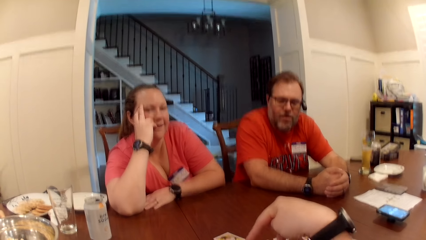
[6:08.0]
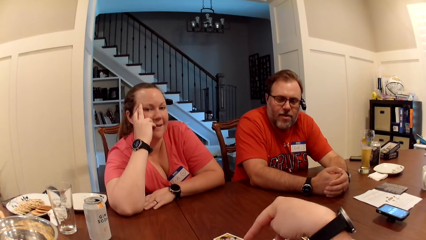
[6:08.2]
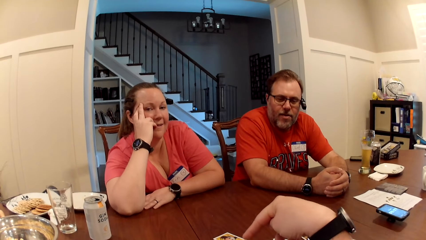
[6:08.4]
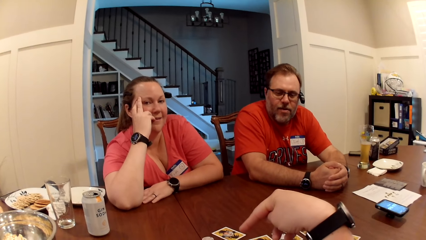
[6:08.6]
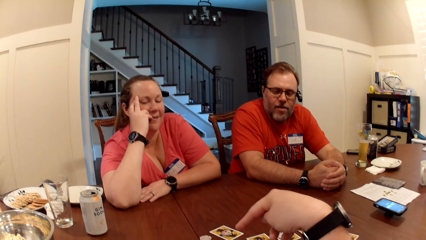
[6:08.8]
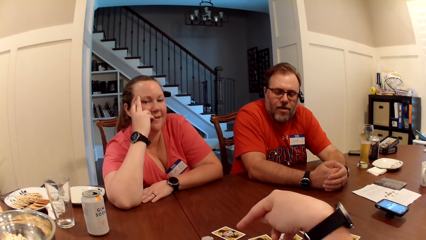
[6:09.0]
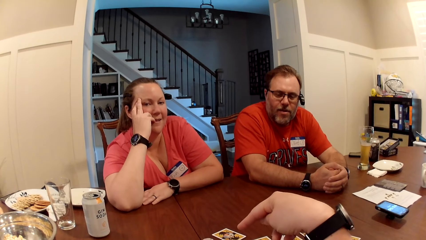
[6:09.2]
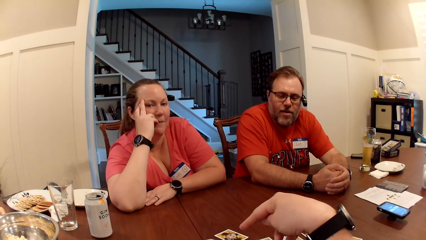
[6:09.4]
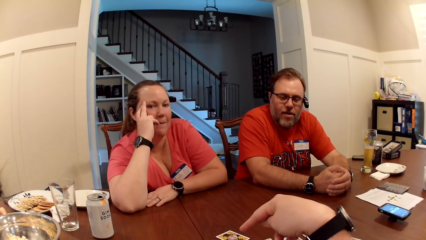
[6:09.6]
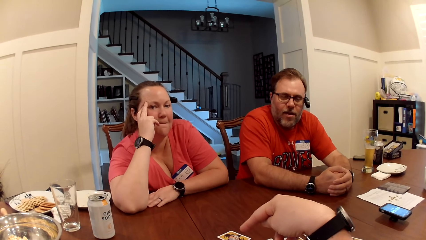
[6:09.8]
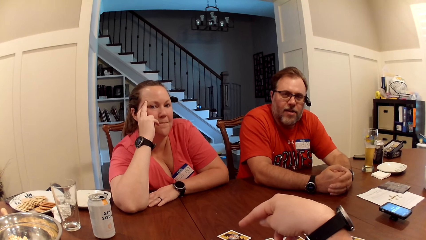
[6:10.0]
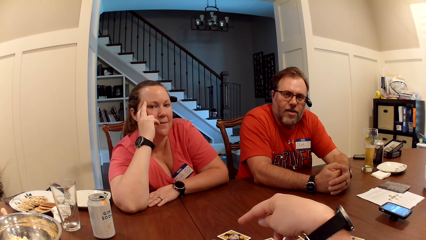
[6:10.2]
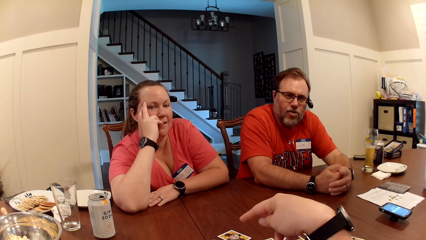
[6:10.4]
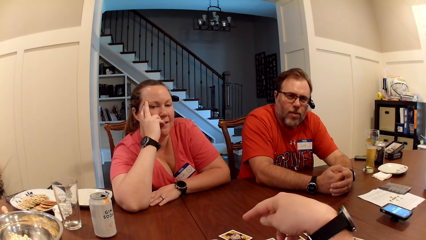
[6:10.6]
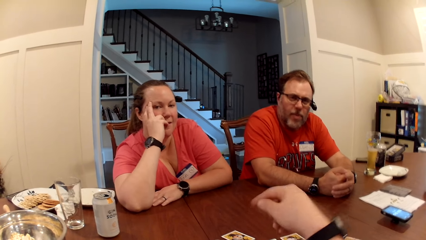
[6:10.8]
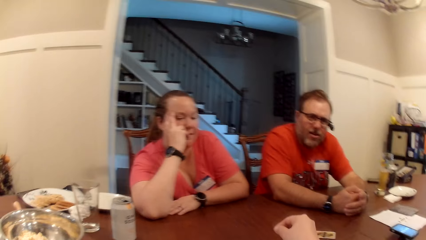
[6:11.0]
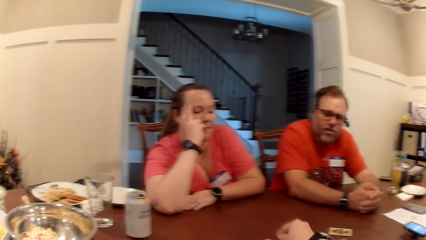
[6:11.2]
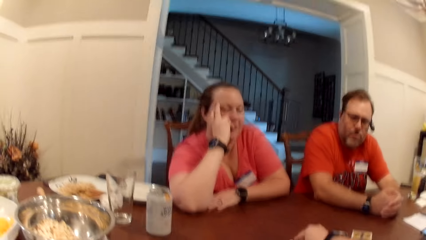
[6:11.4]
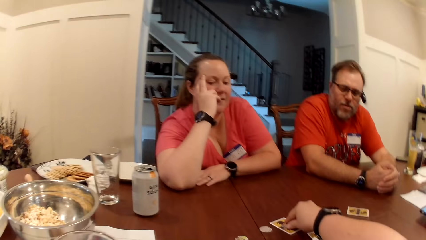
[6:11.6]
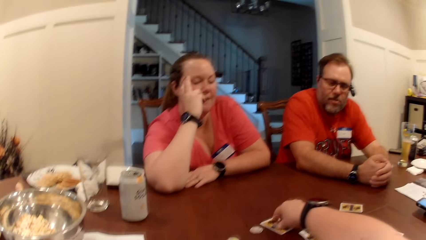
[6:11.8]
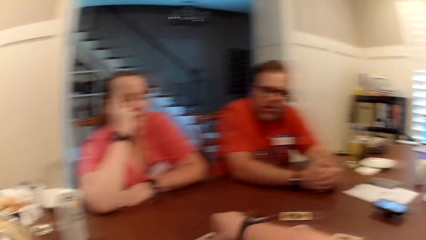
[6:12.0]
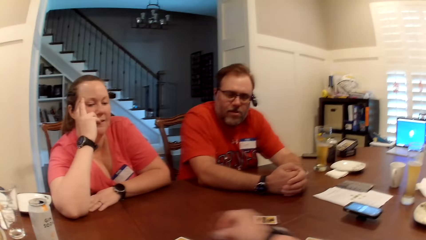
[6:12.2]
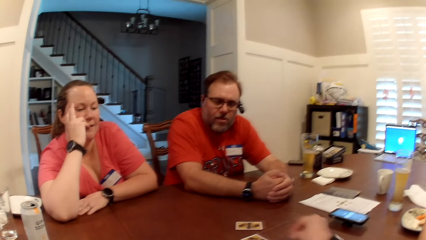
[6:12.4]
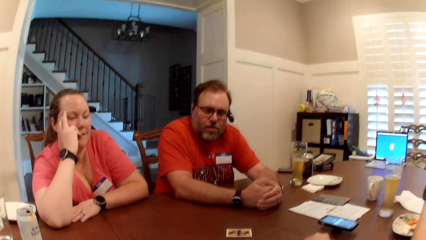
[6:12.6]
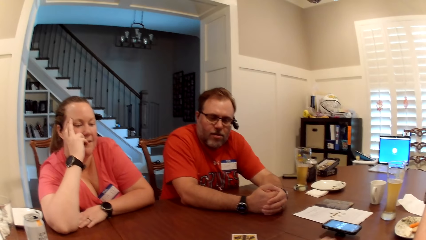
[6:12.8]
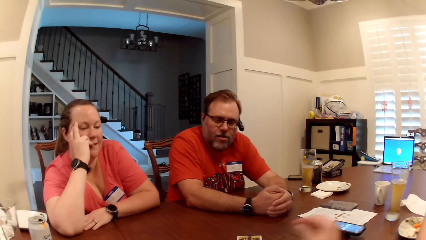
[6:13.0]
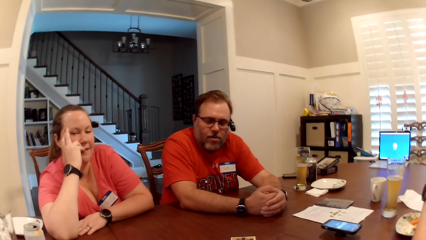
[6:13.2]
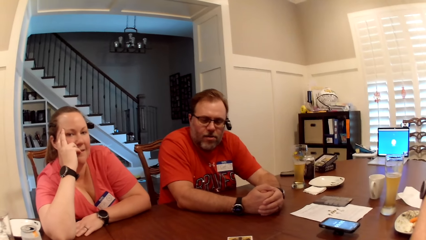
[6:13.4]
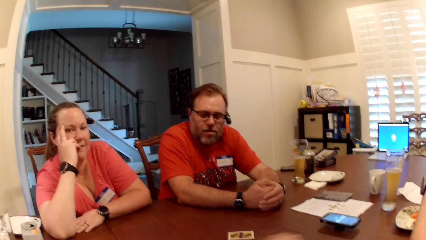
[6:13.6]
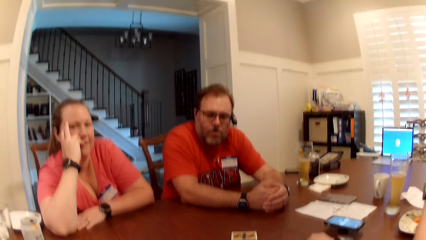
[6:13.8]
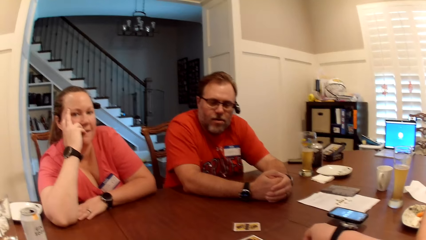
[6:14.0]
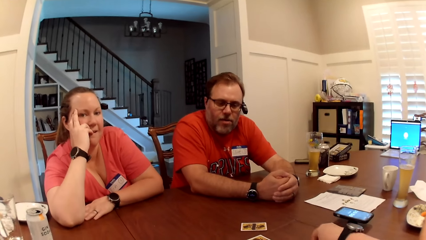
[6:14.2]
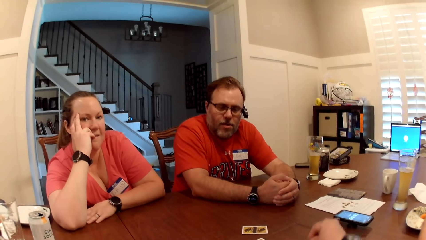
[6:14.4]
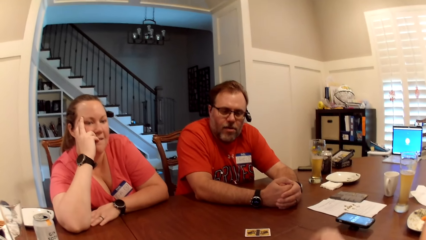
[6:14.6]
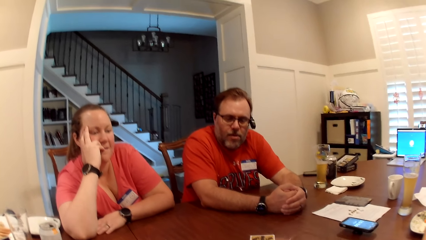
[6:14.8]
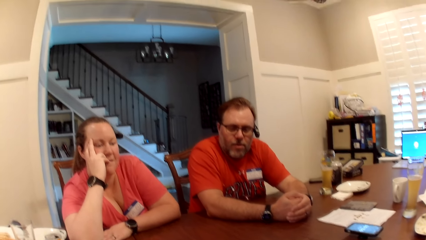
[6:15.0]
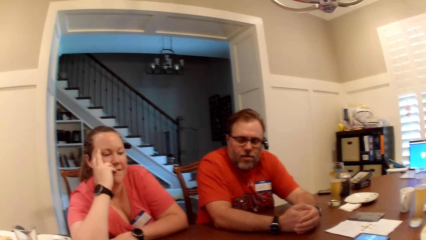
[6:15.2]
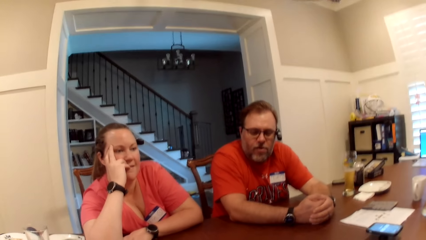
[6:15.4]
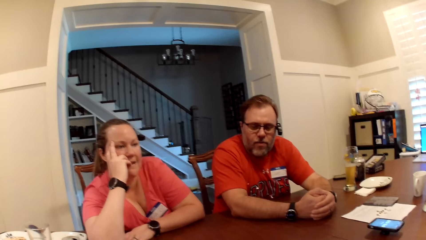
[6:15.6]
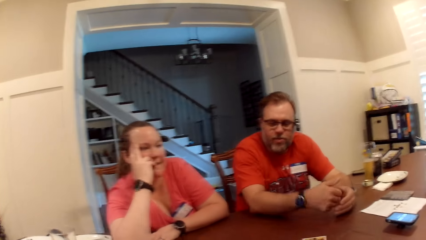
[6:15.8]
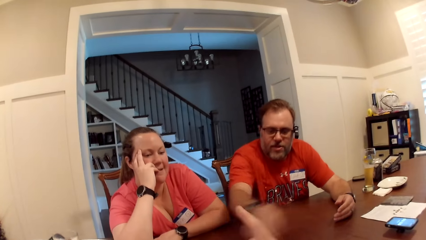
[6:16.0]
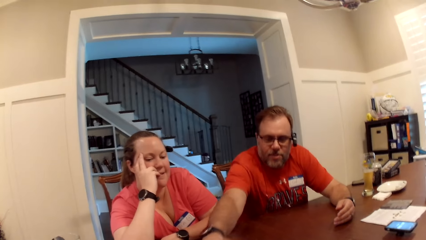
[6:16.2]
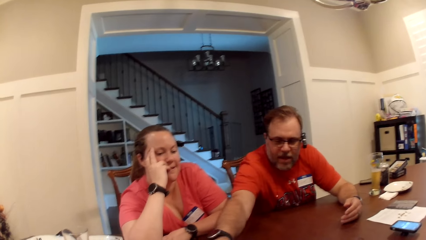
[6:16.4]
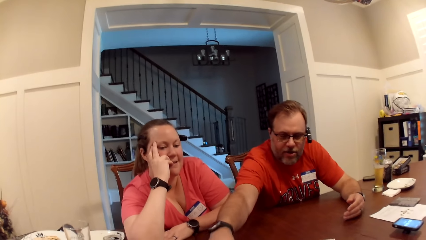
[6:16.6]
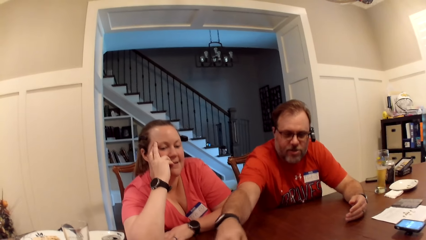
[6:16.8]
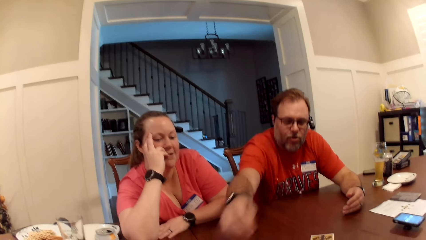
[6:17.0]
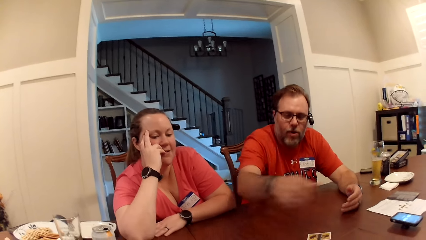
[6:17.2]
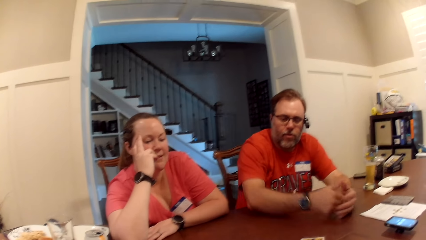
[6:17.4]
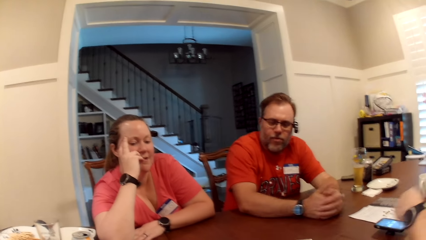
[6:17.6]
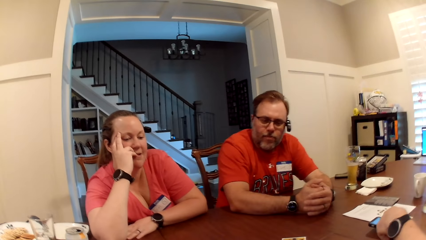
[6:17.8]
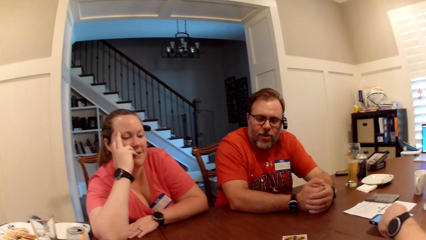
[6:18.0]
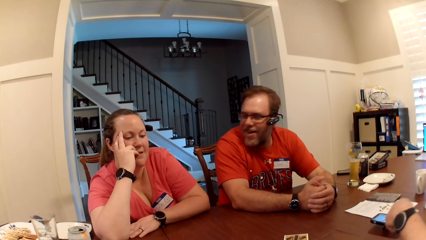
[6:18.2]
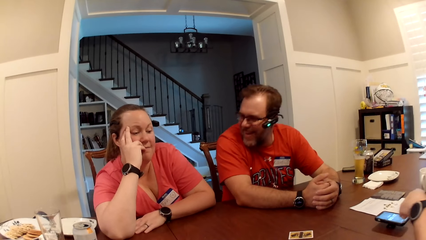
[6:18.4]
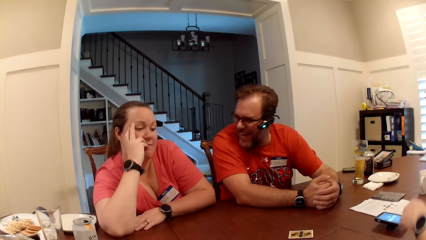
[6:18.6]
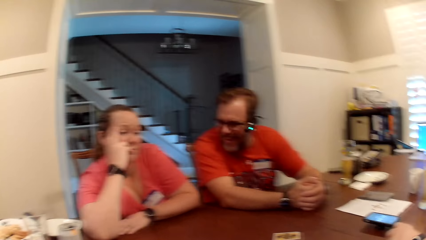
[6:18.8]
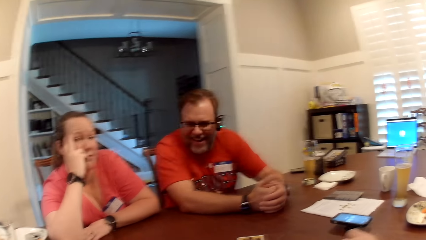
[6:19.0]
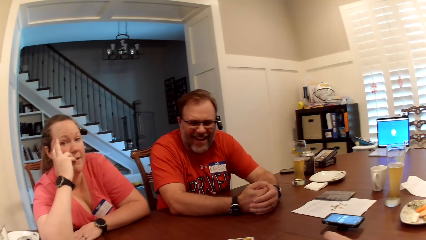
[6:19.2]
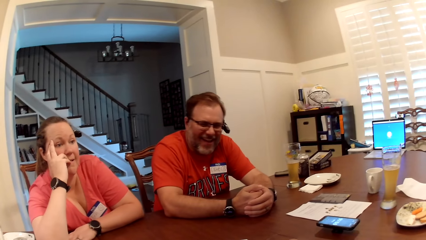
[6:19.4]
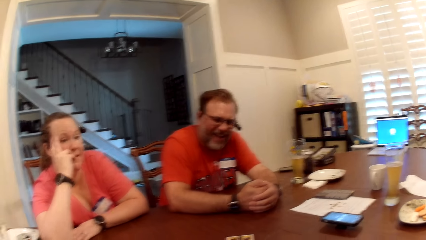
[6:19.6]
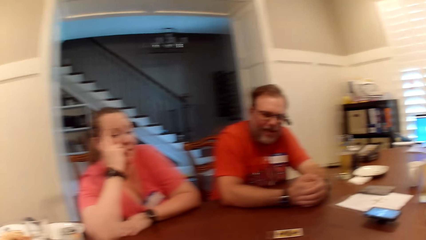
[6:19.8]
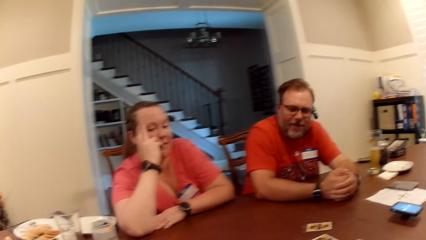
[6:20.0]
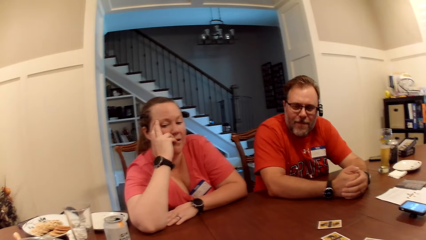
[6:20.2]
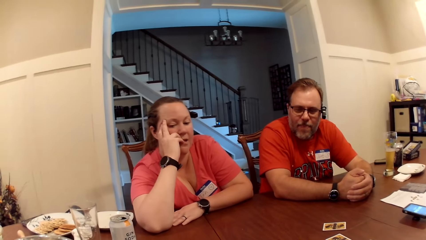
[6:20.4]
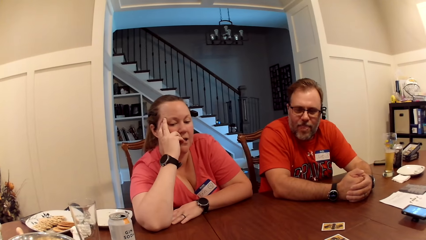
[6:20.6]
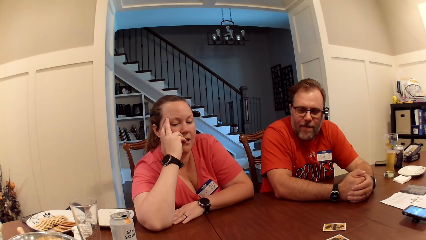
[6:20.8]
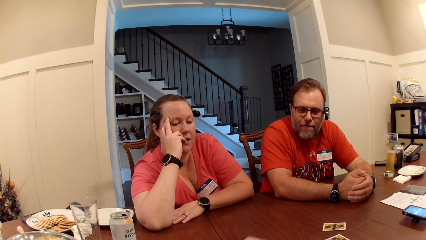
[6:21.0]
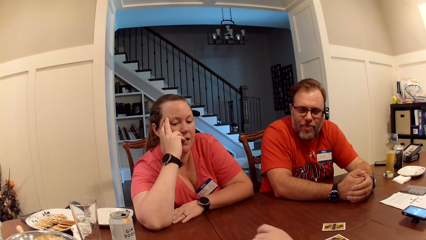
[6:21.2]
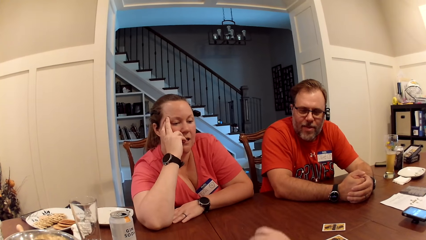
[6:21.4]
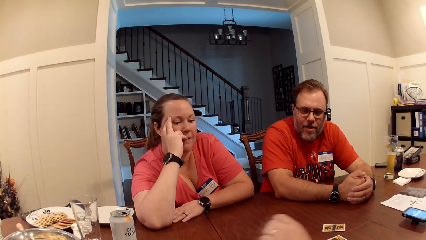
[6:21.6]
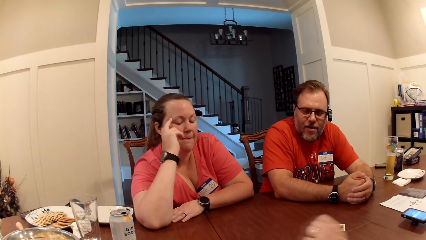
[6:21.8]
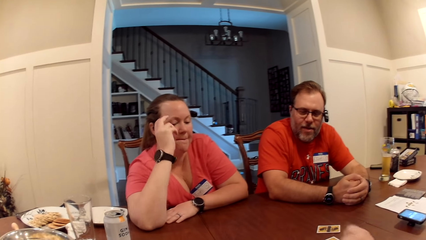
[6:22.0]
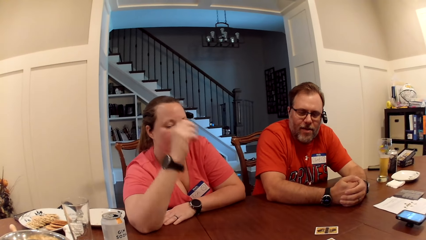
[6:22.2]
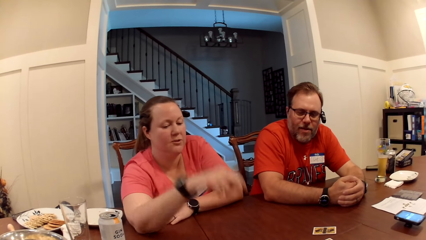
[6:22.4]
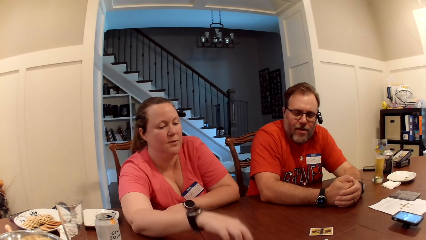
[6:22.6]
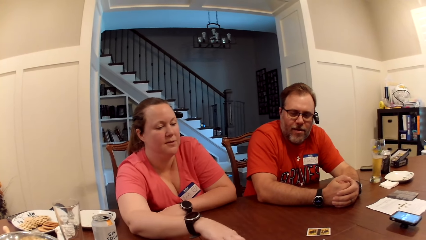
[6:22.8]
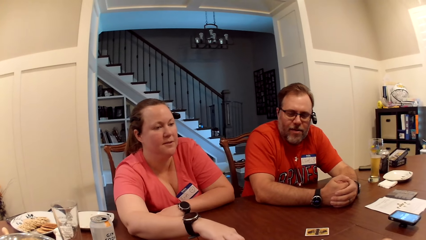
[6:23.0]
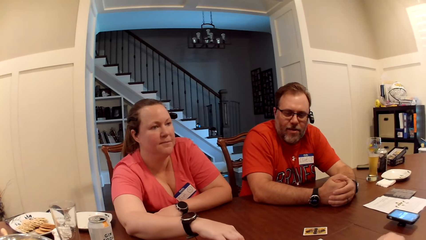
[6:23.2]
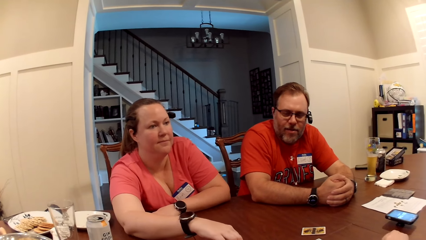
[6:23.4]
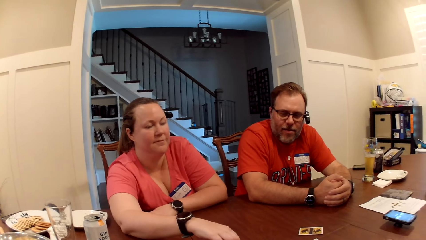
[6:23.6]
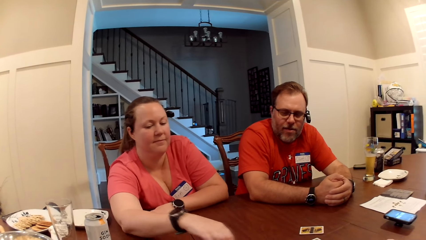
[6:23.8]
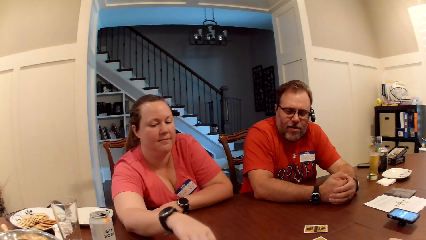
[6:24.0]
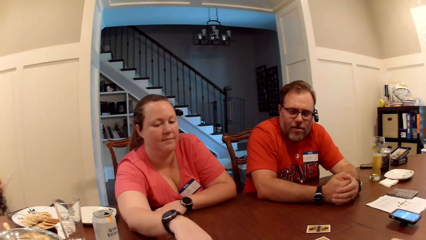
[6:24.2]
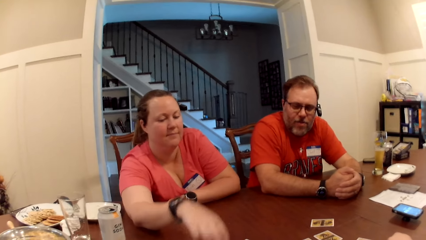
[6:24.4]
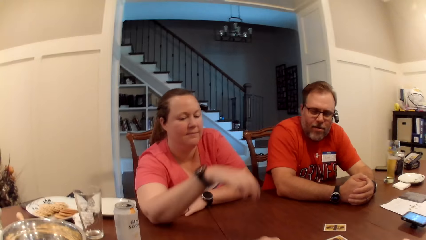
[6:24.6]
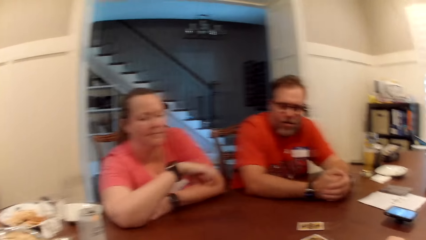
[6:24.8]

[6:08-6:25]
The camera wearer picks up a token on the table with her right hand. She drops the token on the table with her right hand. She picks up something. She drops something. She looks around. A man stretches his right hand across the table. The man moves something. The camera wearer looks around. Another man touches something. A lady moves something.
